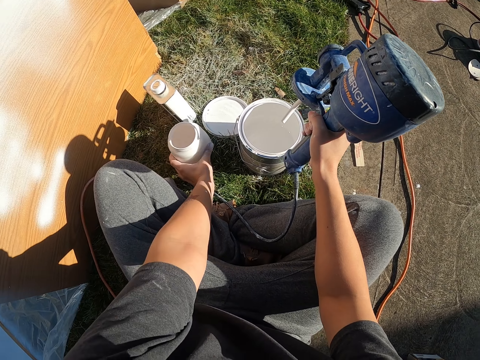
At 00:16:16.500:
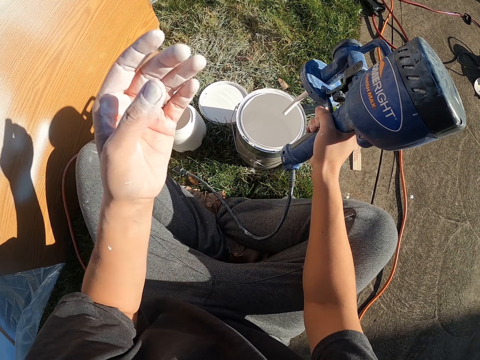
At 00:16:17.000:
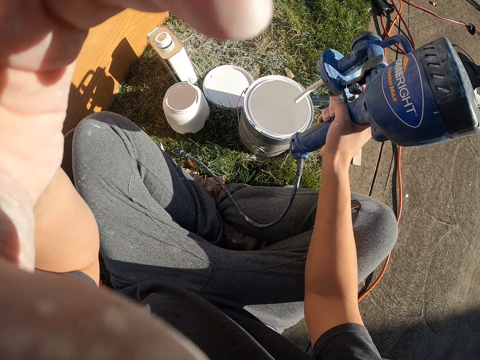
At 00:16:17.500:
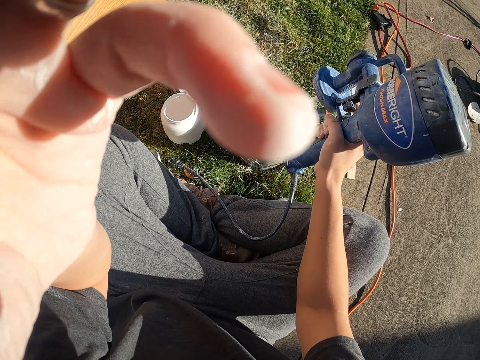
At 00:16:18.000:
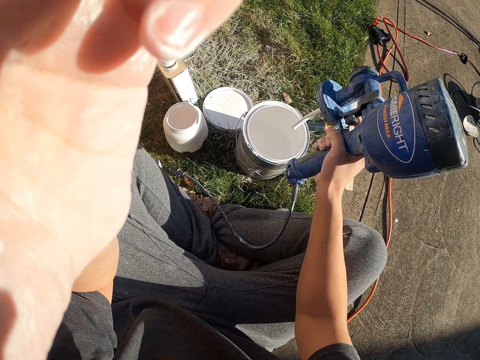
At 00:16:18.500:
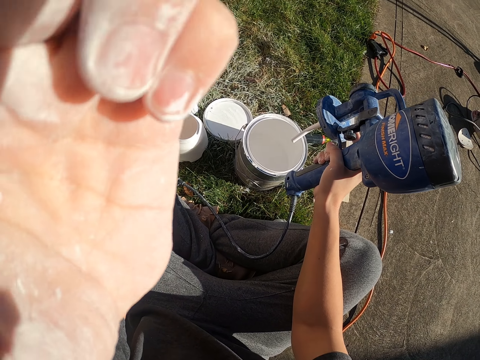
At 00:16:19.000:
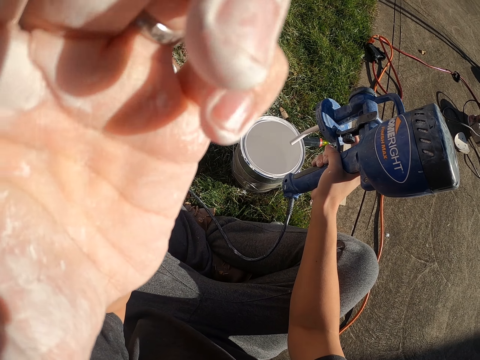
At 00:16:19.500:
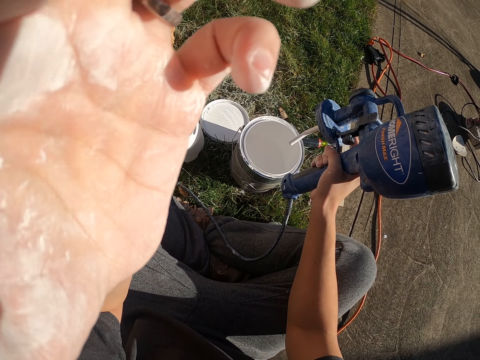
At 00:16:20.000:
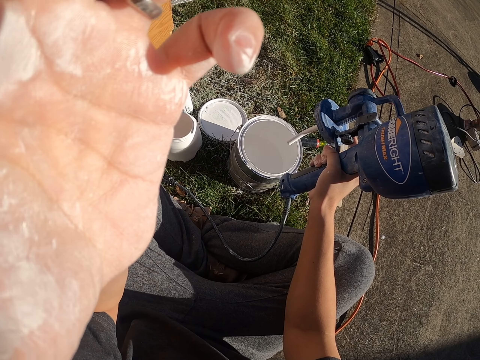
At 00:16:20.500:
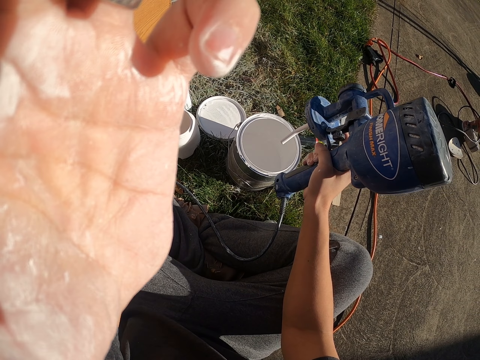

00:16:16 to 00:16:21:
The camera wearer puts the paint holder on the grass. They raise their hand. They adjust the camera.
